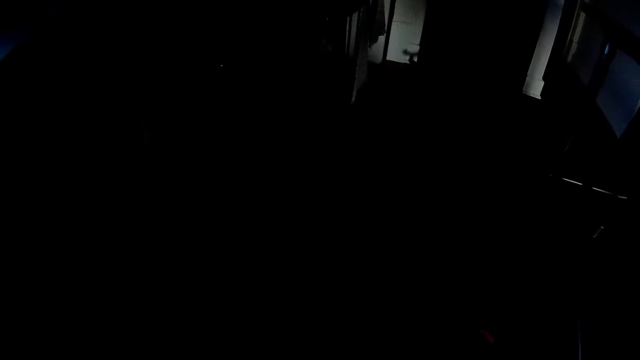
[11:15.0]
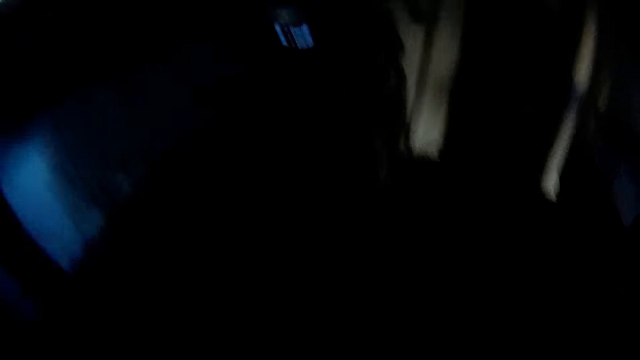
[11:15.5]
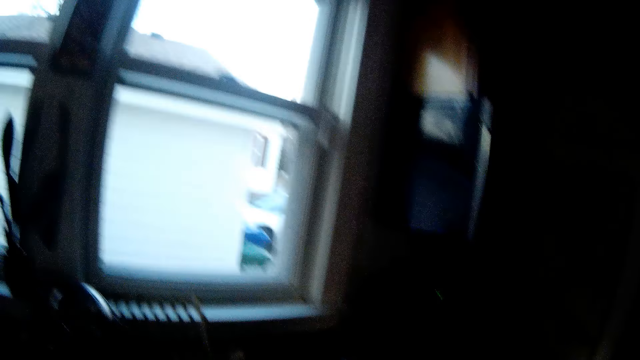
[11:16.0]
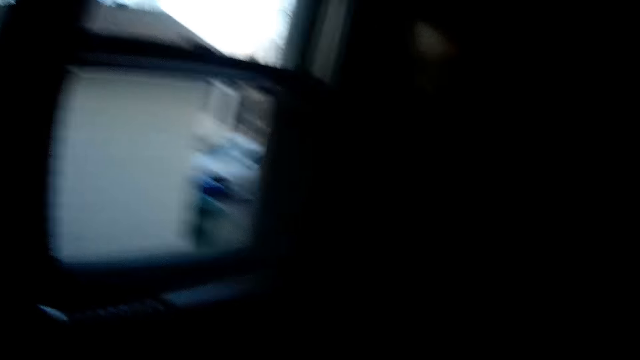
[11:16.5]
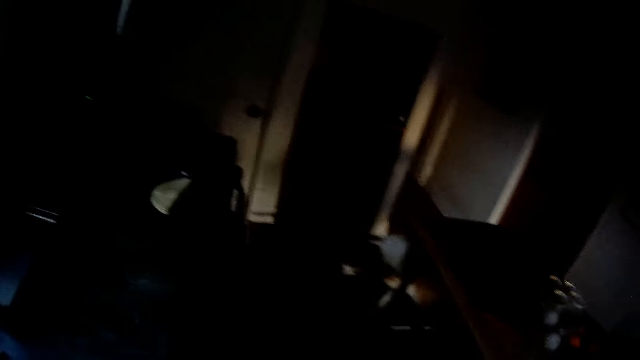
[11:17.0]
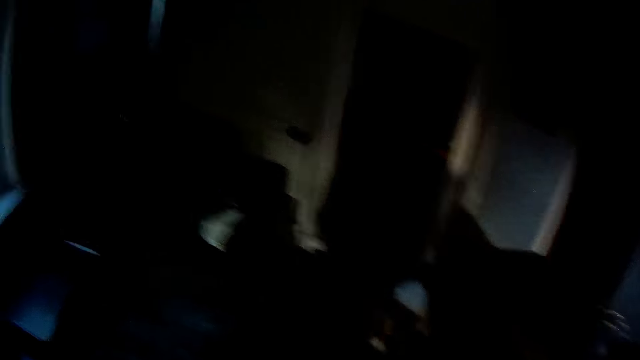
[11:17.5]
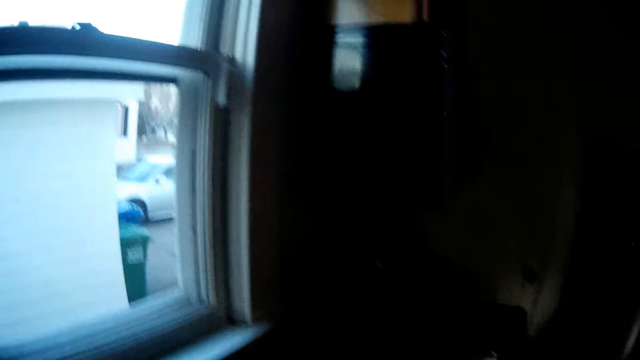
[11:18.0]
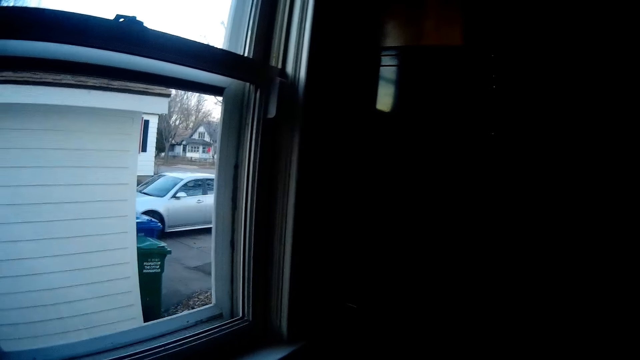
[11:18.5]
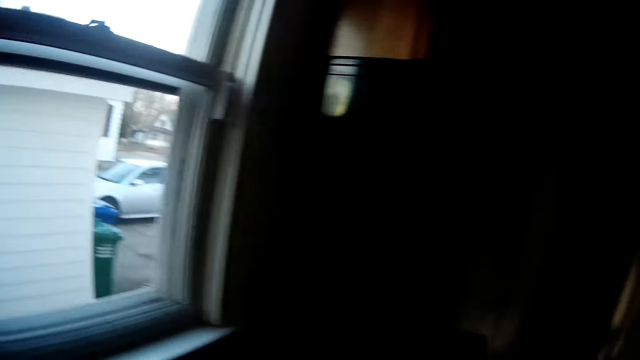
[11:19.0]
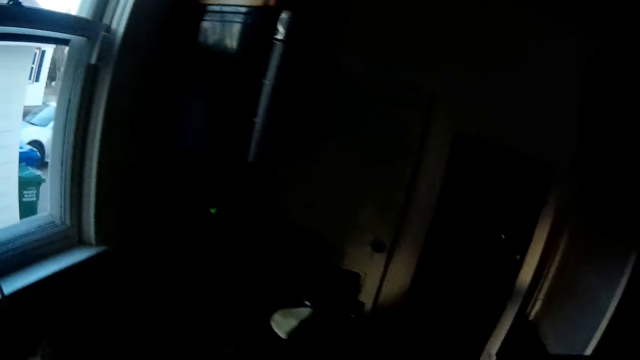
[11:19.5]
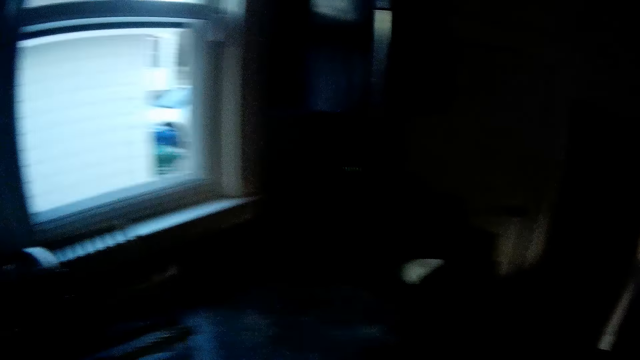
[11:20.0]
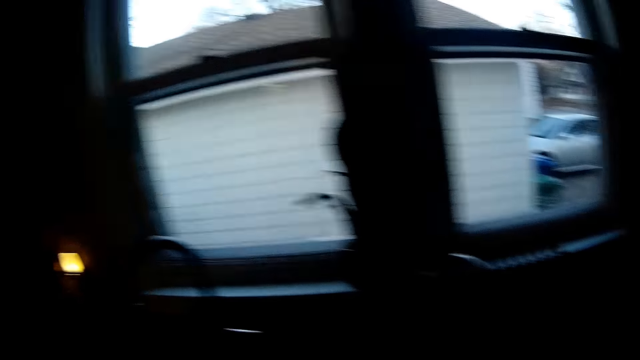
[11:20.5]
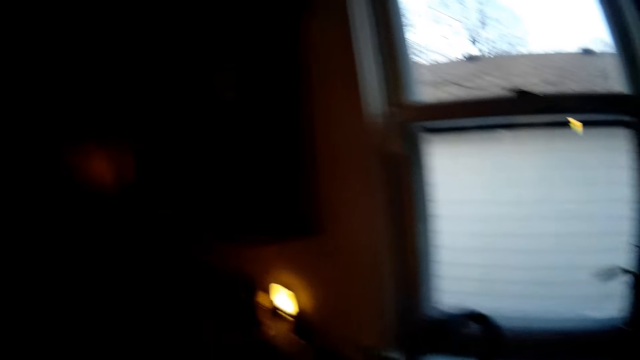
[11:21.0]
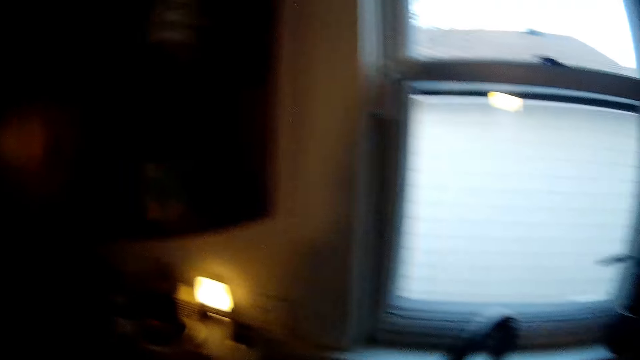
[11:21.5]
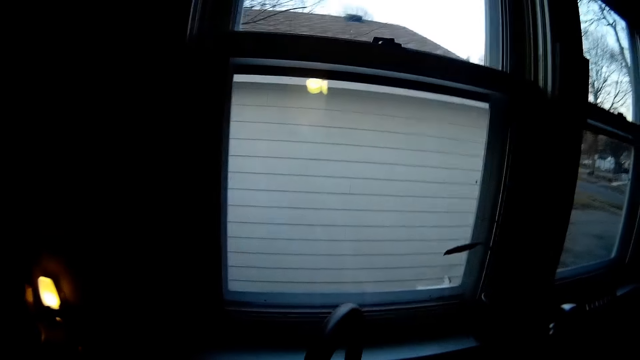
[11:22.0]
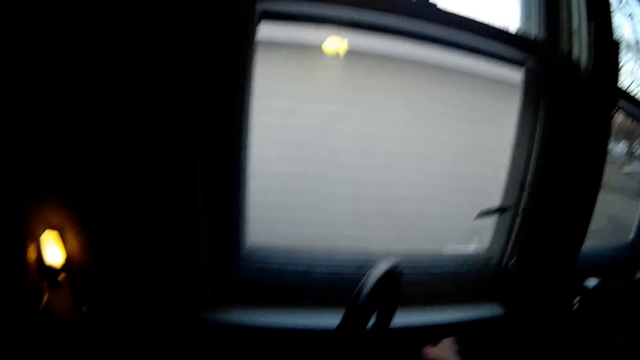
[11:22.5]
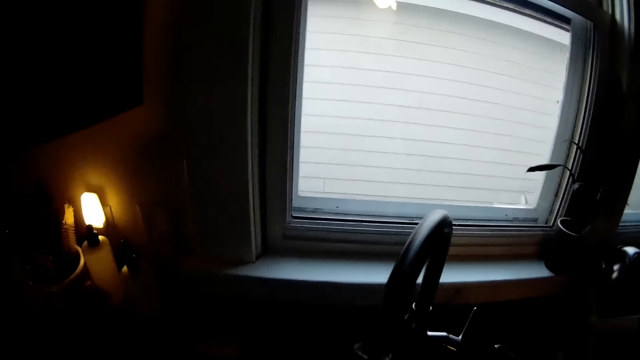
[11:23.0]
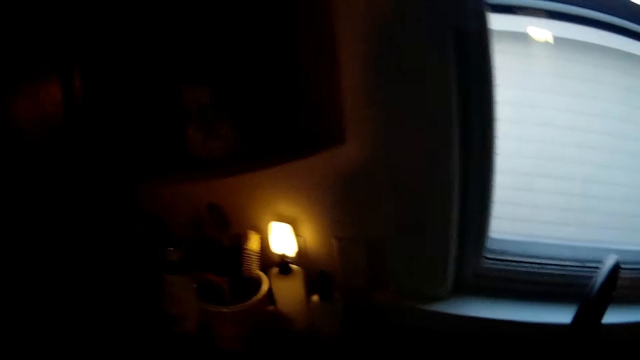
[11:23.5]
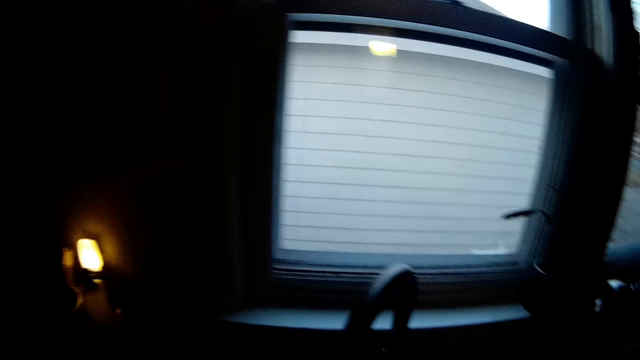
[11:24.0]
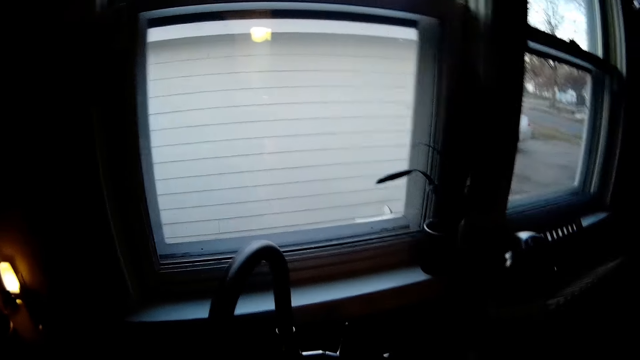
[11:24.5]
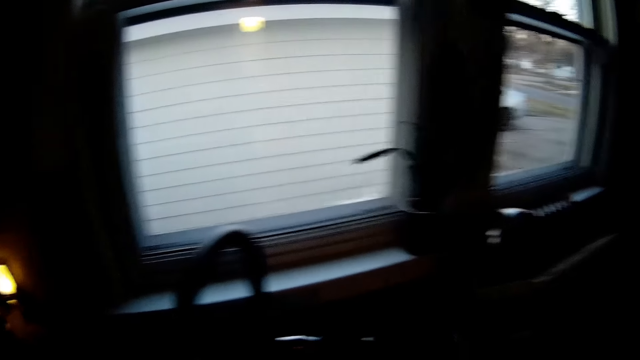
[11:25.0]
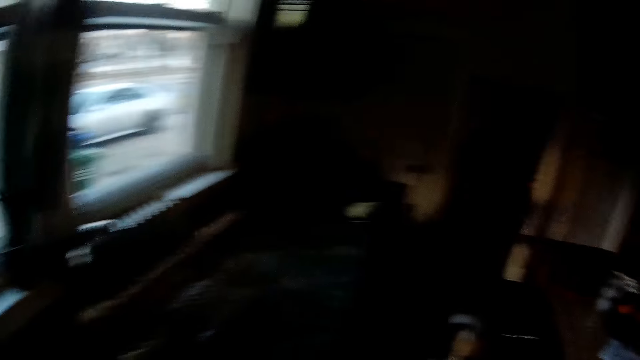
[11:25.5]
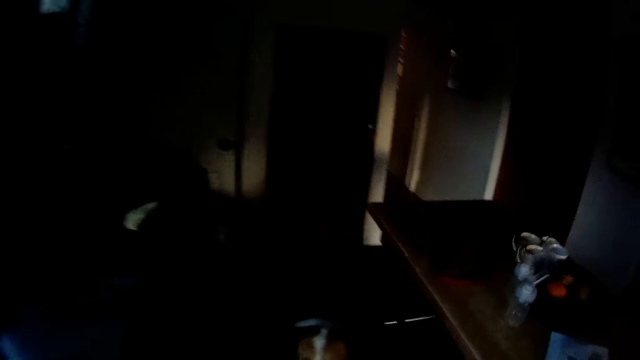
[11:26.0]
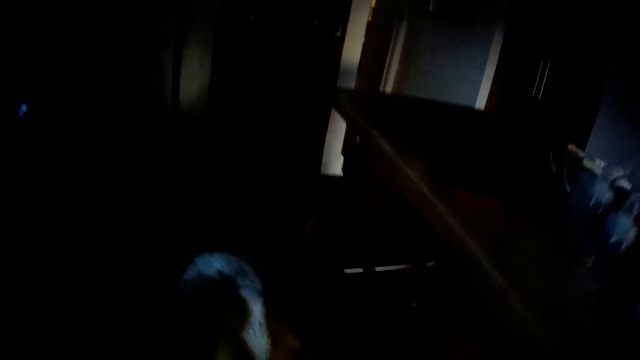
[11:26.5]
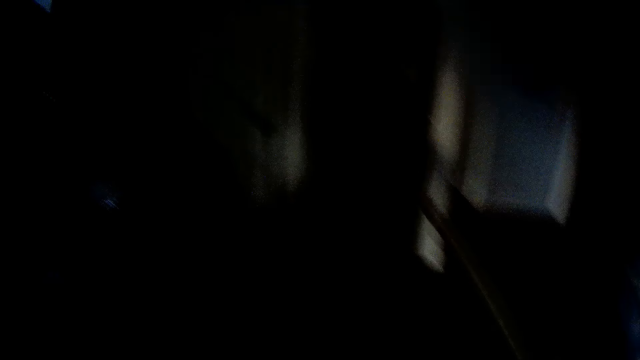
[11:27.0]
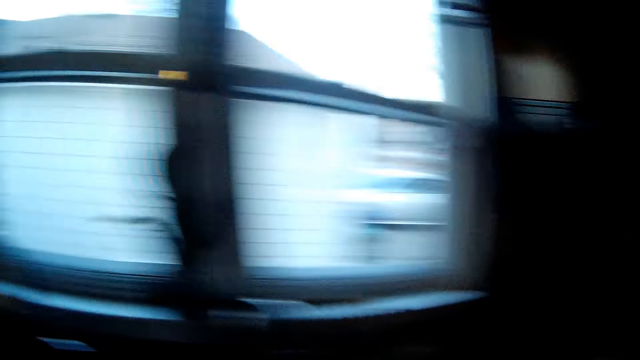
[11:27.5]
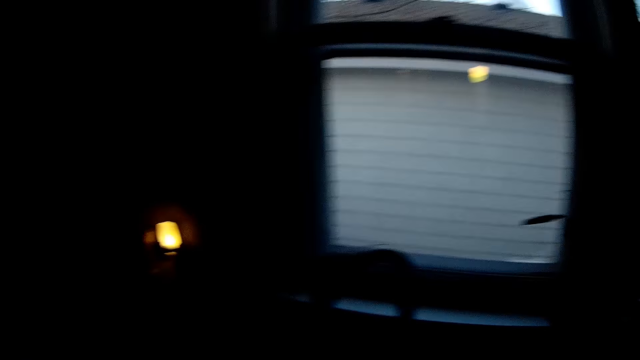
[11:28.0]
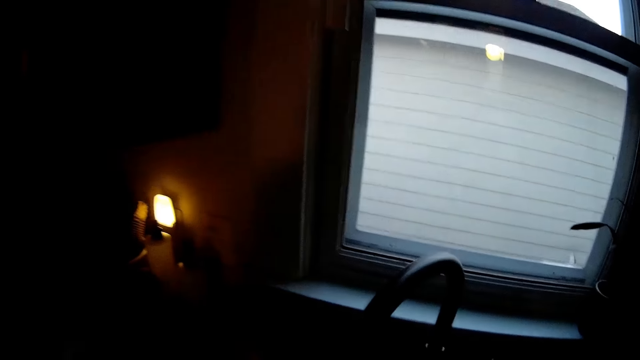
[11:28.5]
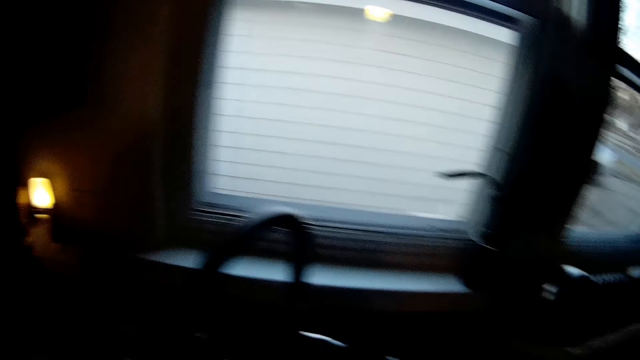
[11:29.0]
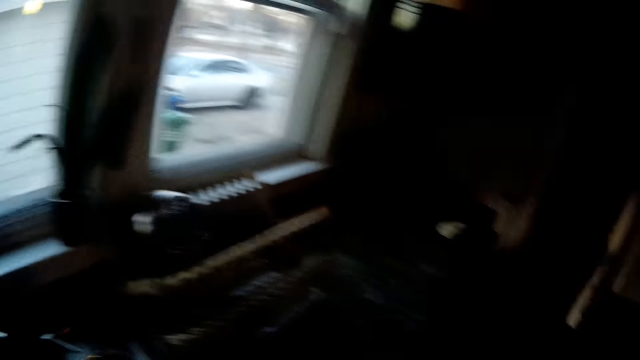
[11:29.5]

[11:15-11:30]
The camera wearer looks around. She opens the tap with her right hand. She walks.

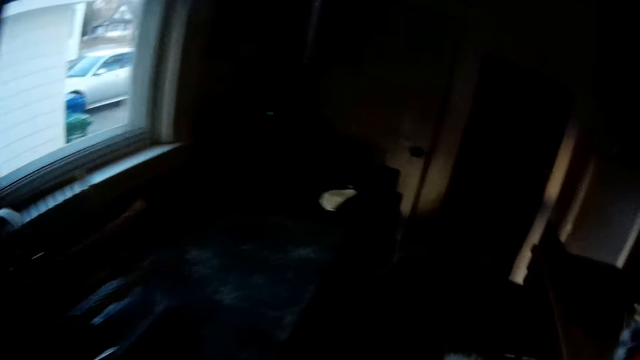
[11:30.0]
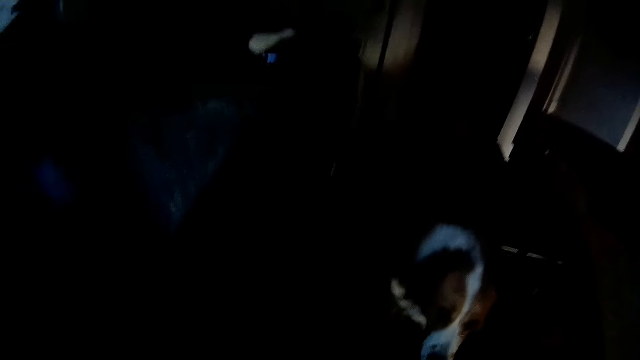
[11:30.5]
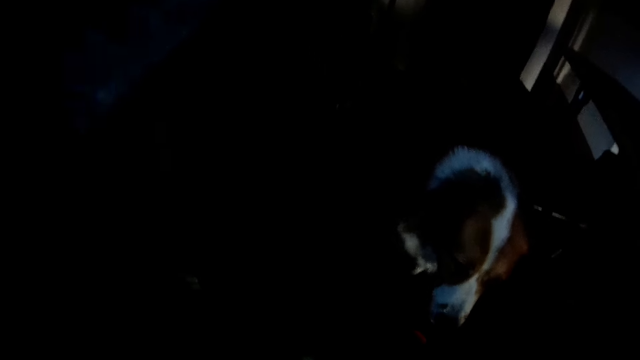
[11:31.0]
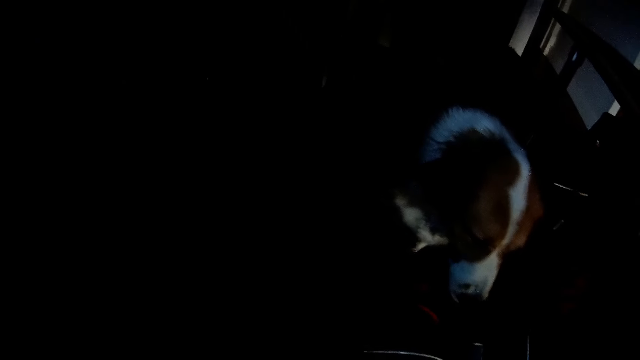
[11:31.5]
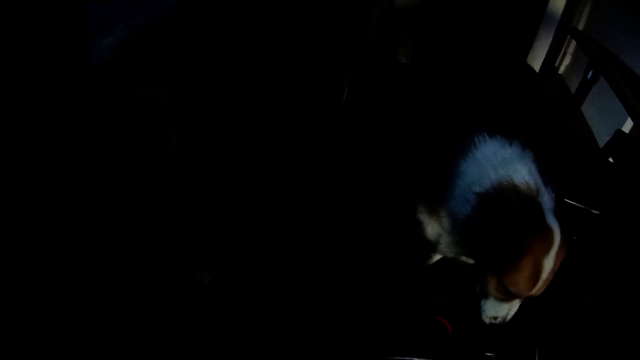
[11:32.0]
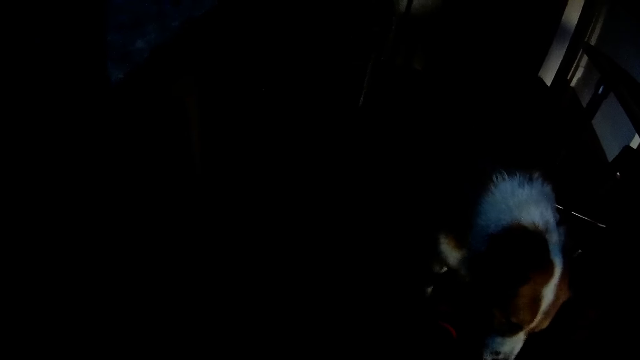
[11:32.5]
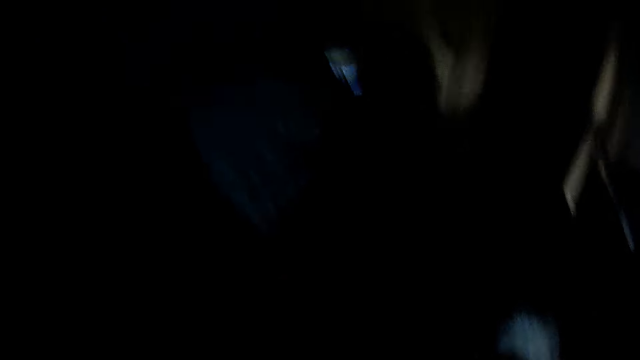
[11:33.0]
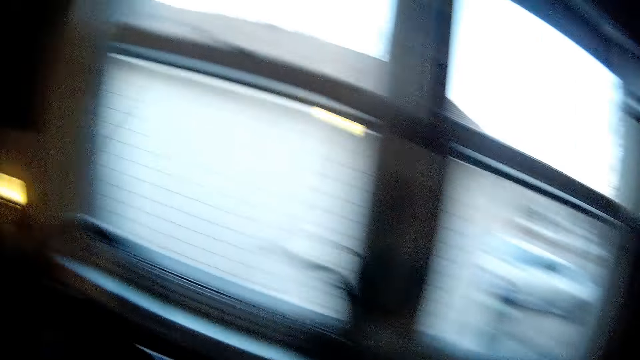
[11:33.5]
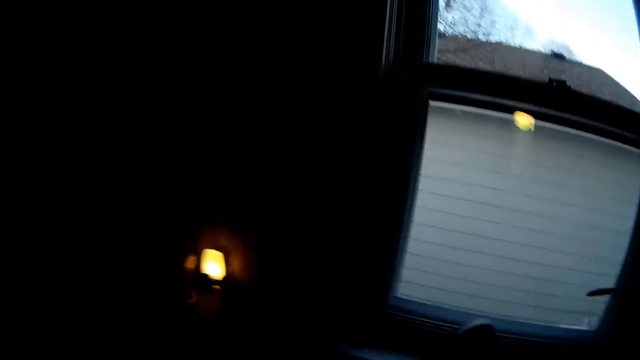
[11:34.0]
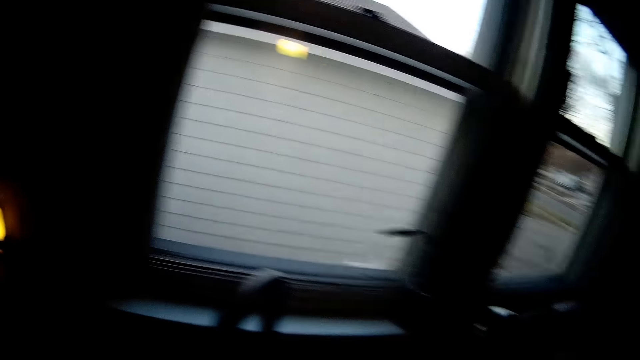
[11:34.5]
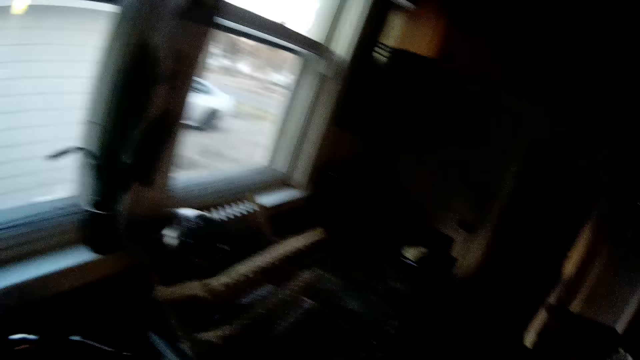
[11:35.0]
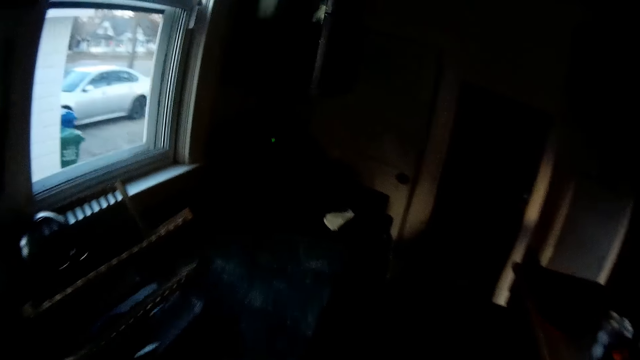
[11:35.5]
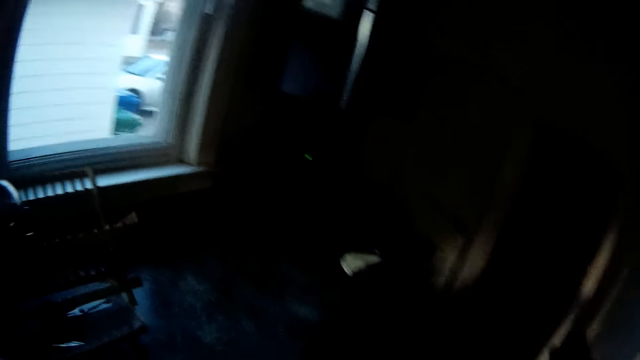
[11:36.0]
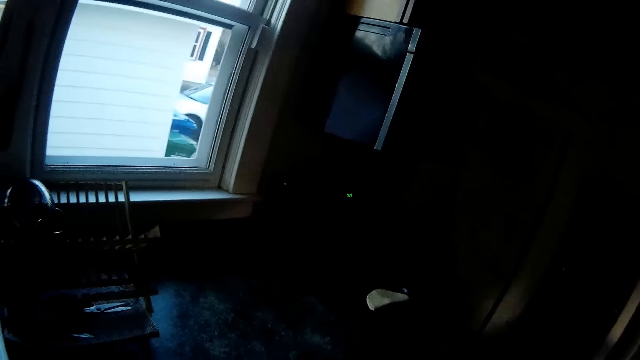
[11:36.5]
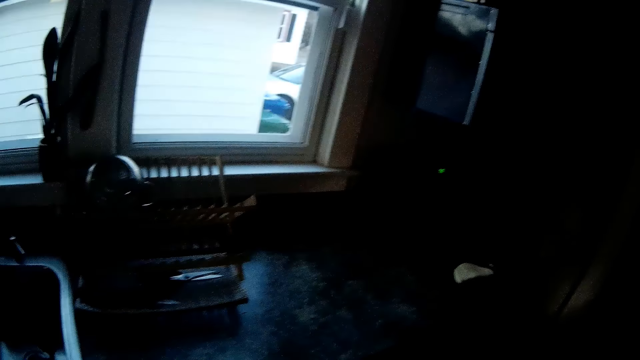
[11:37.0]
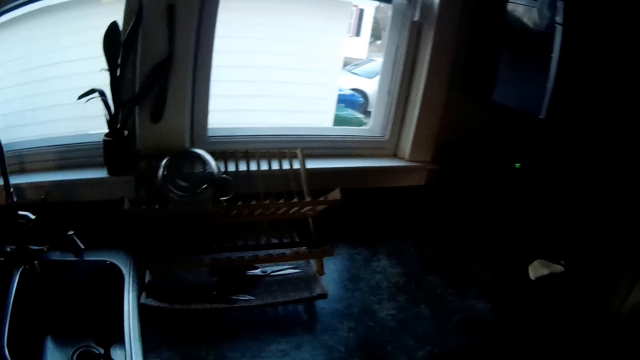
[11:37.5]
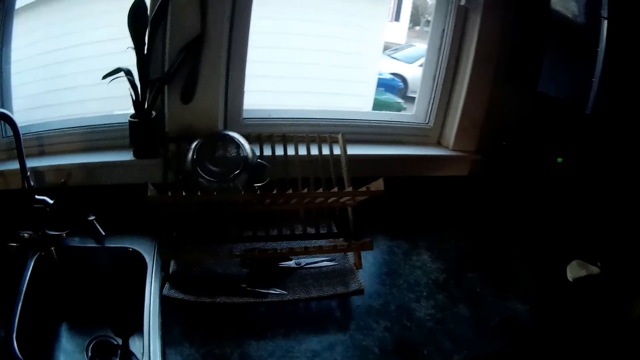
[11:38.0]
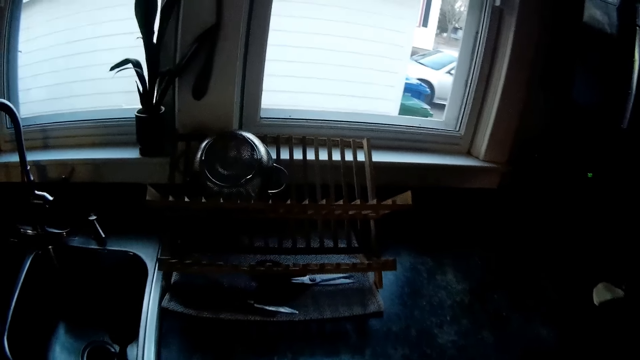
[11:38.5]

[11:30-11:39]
The camera wearer places a bowl of water on the ground for a dog. They walk.
